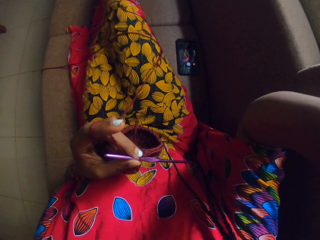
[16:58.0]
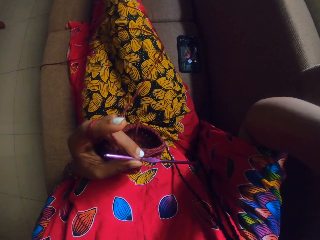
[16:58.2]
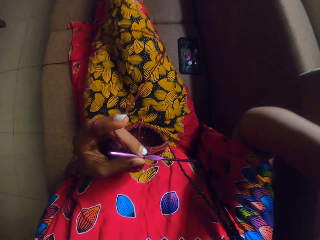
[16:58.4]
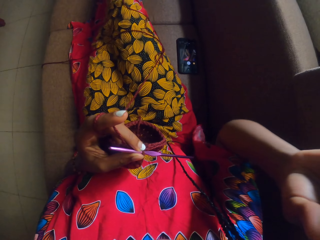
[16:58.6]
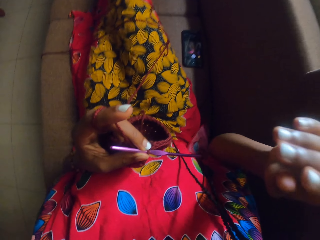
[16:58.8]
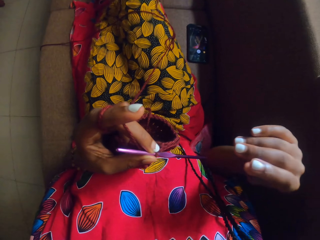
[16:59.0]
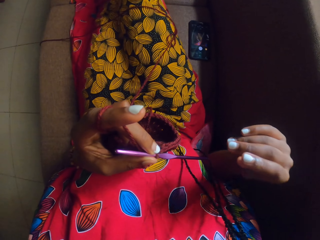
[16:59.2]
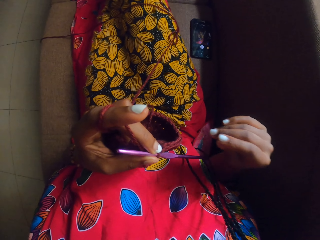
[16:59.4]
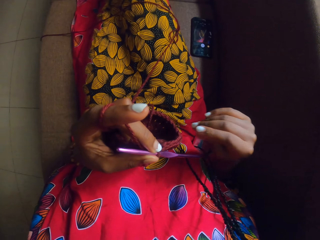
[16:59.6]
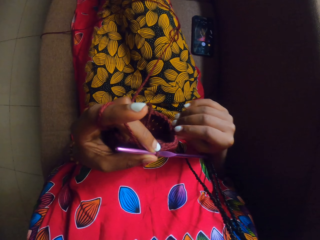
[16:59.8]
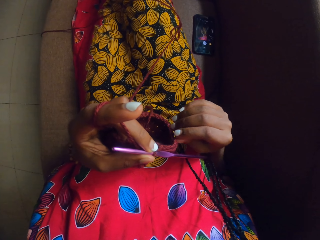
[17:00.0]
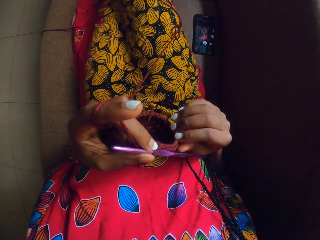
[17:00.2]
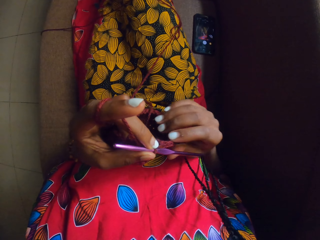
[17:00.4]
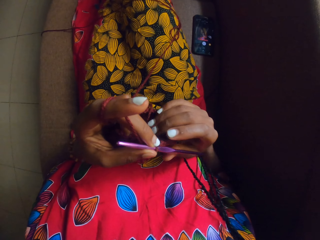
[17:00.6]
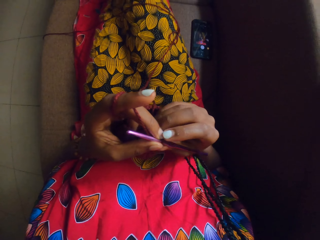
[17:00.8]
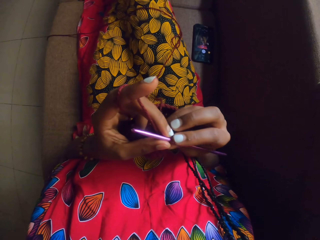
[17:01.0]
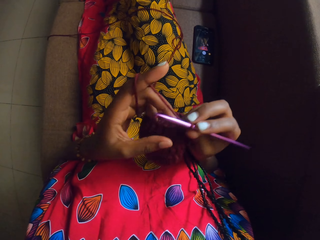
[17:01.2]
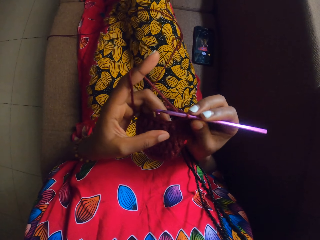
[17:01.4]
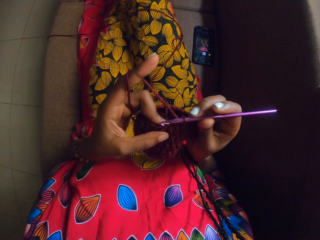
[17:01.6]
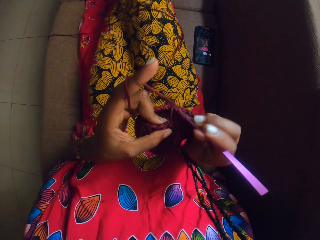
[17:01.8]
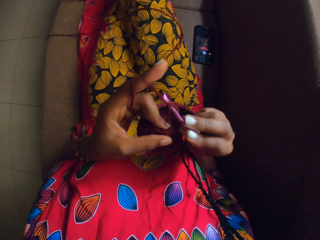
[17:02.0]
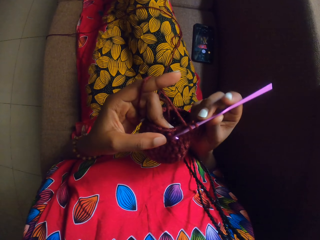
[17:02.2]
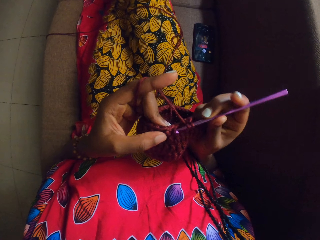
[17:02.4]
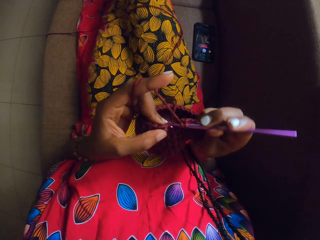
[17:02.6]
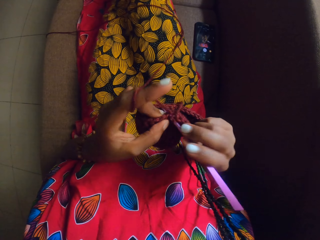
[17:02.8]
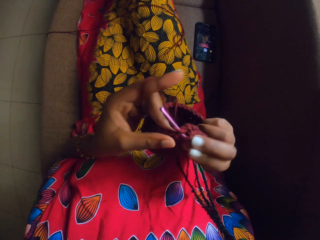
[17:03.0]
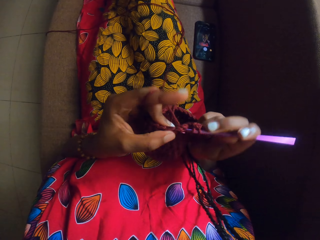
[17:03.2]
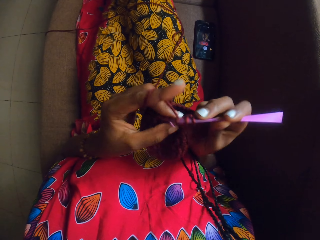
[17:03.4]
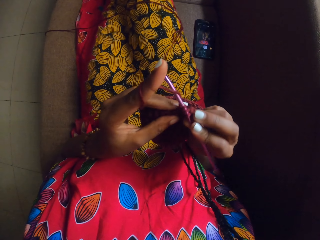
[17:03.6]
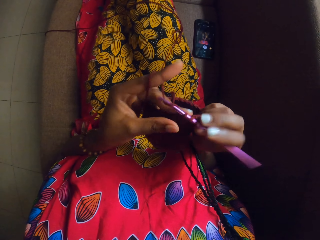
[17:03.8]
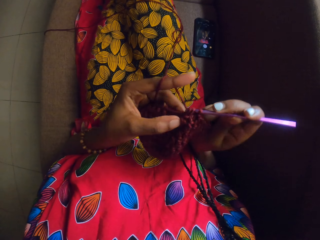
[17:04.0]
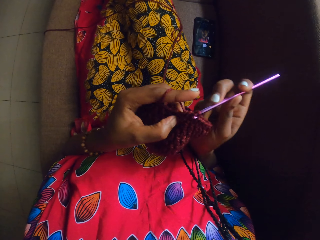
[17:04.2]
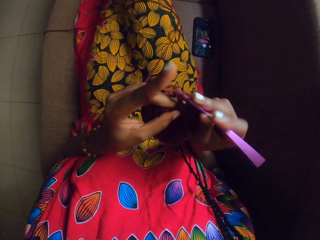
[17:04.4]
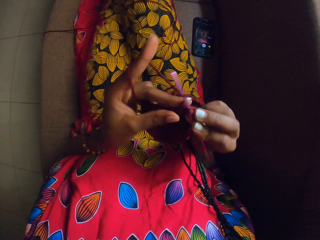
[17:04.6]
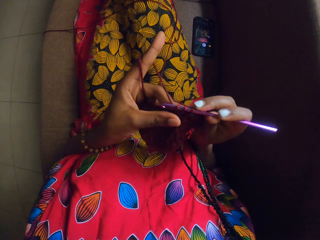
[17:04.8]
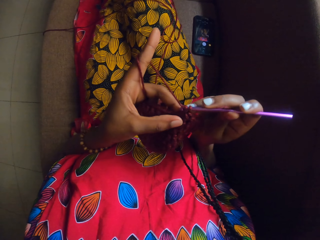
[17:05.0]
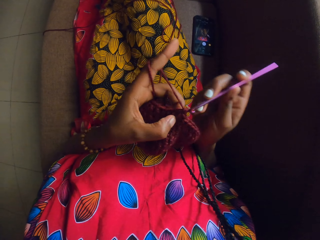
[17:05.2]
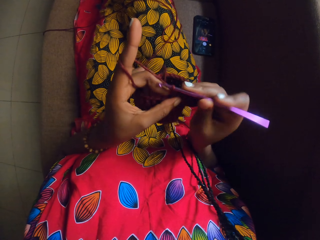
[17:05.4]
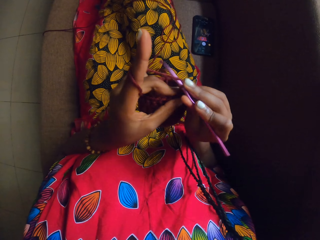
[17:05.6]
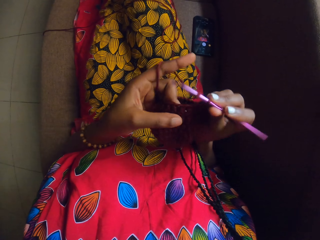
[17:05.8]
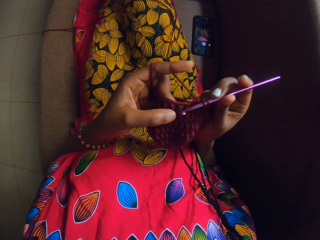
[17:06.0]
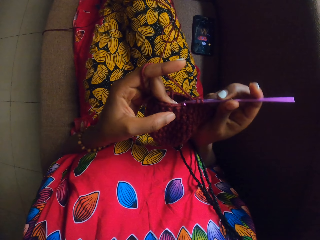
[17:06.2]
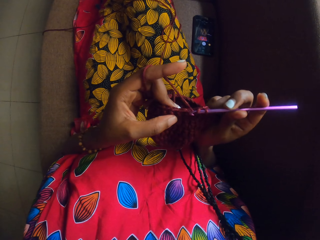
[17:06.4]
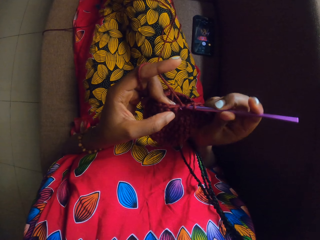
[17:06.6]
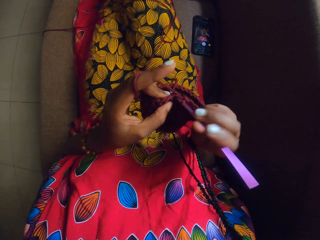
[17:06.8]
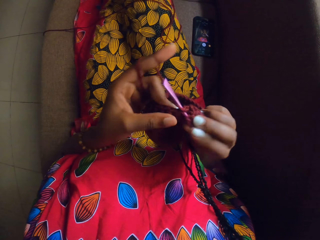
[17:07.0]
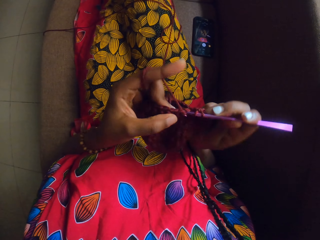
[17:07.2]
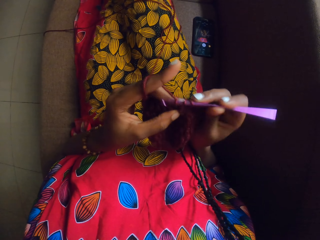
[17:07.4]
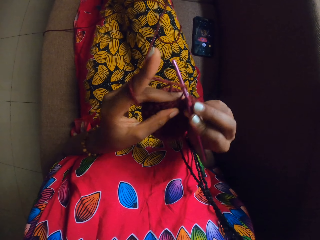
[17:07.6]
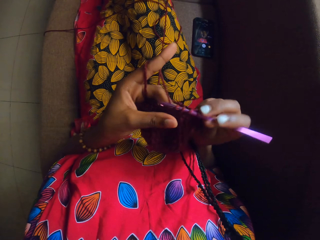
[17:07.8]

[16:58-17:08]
The camera wearer crochets the knitted material from a yarn with a crochet hook in her right hand.

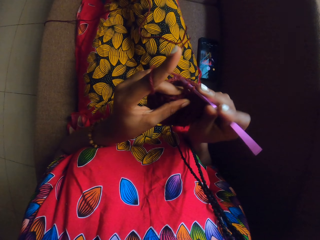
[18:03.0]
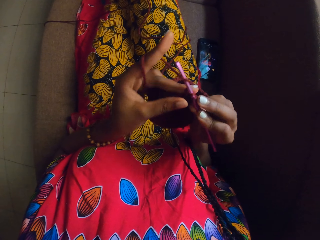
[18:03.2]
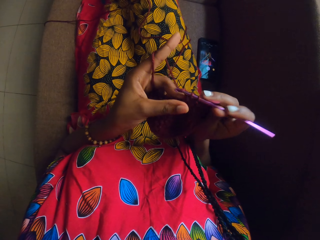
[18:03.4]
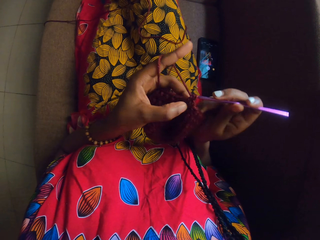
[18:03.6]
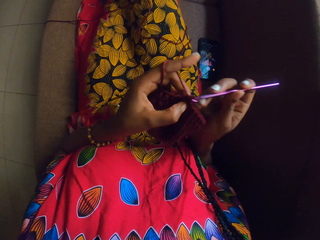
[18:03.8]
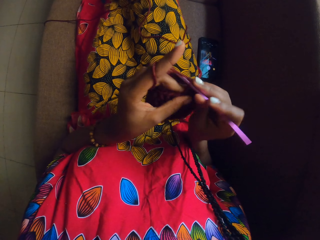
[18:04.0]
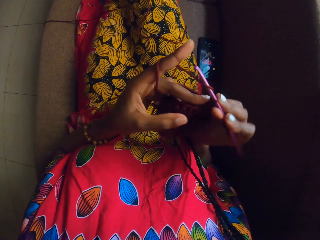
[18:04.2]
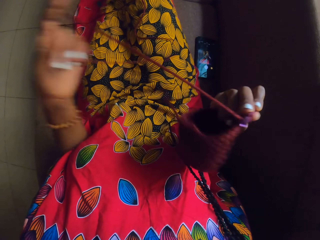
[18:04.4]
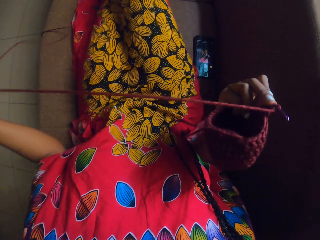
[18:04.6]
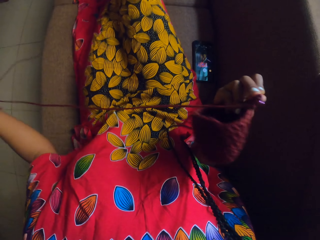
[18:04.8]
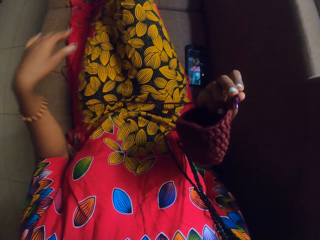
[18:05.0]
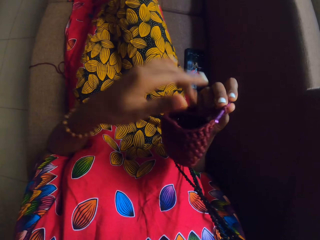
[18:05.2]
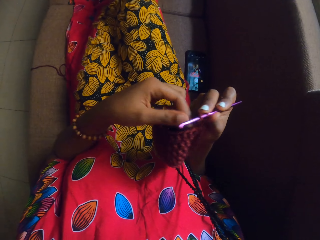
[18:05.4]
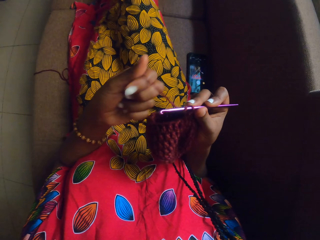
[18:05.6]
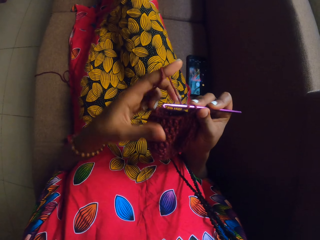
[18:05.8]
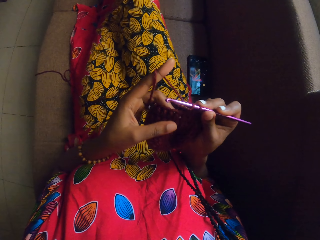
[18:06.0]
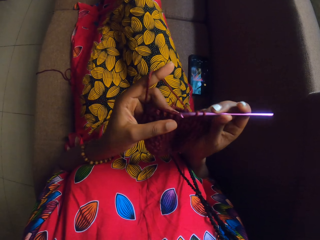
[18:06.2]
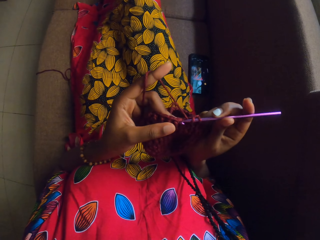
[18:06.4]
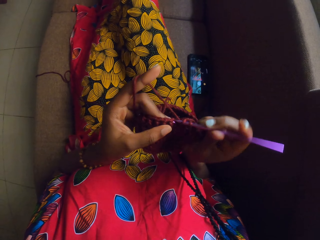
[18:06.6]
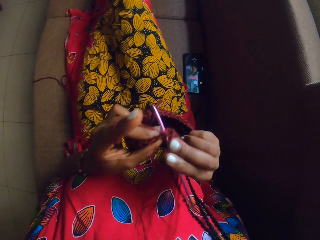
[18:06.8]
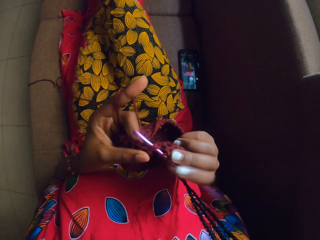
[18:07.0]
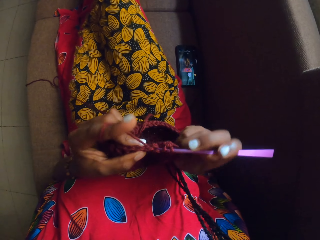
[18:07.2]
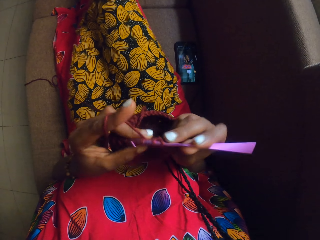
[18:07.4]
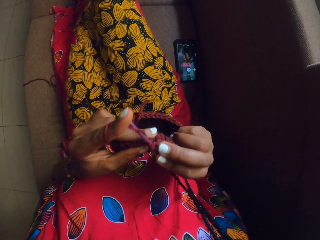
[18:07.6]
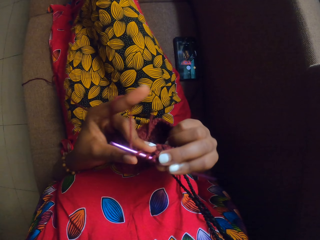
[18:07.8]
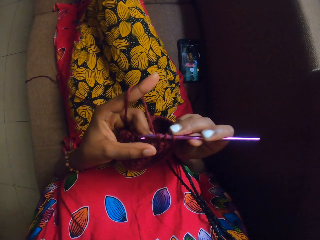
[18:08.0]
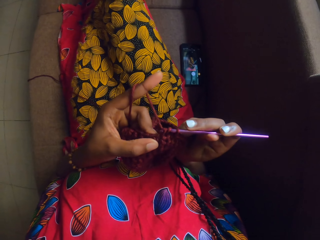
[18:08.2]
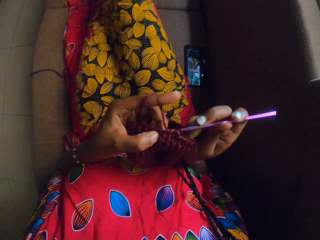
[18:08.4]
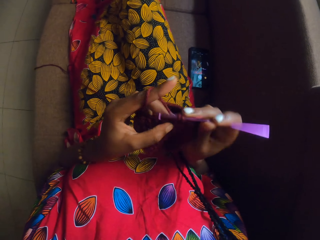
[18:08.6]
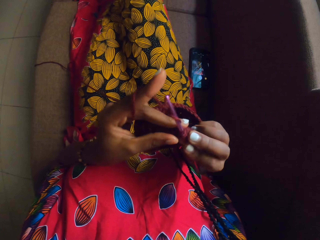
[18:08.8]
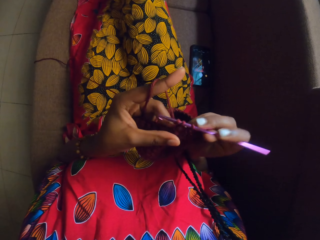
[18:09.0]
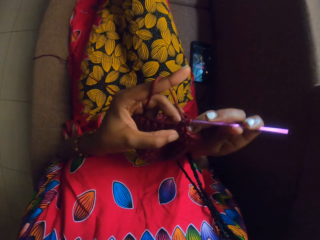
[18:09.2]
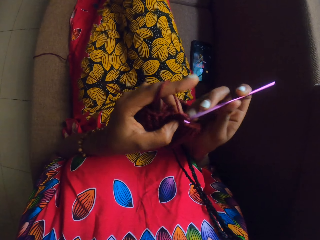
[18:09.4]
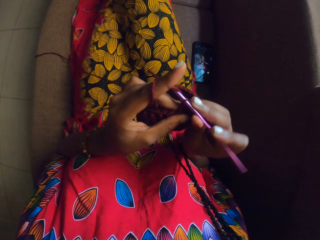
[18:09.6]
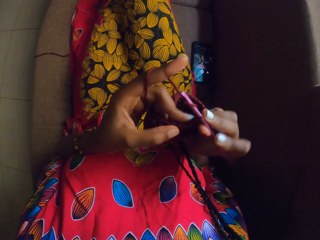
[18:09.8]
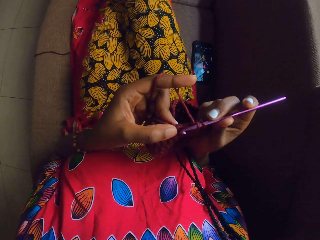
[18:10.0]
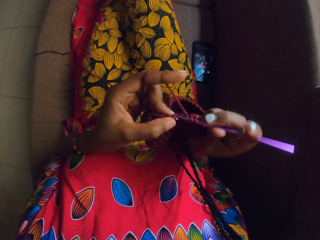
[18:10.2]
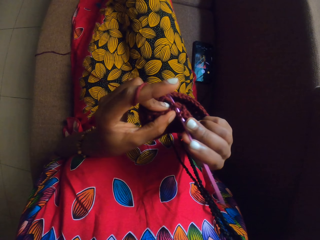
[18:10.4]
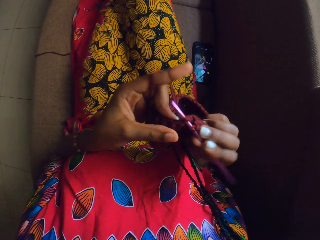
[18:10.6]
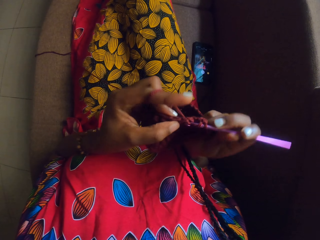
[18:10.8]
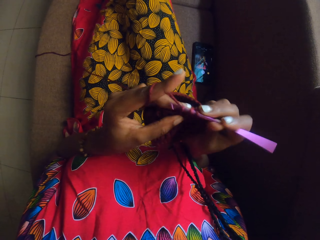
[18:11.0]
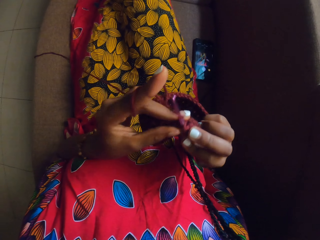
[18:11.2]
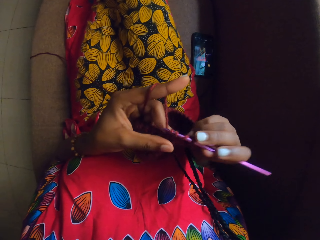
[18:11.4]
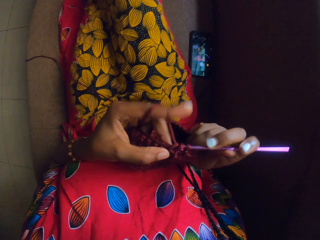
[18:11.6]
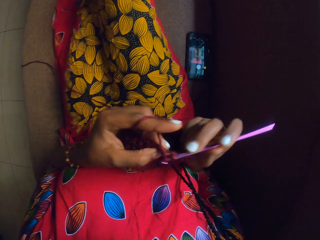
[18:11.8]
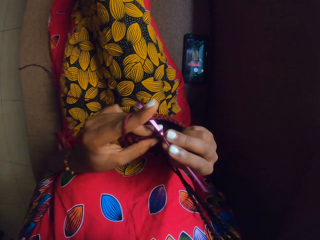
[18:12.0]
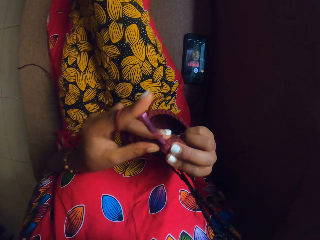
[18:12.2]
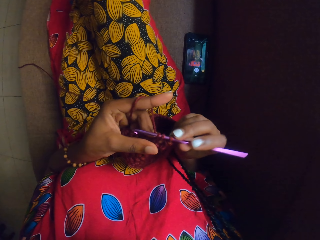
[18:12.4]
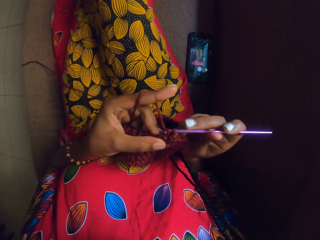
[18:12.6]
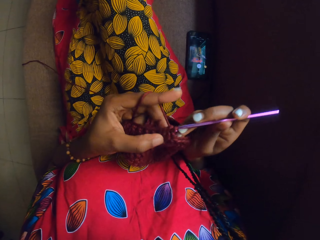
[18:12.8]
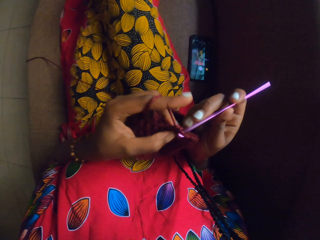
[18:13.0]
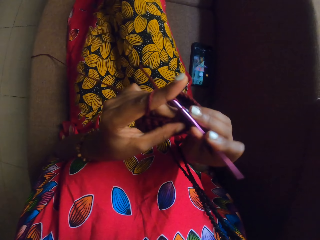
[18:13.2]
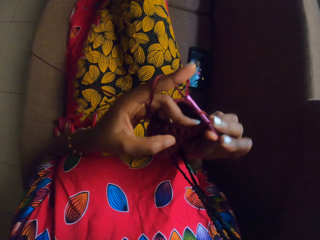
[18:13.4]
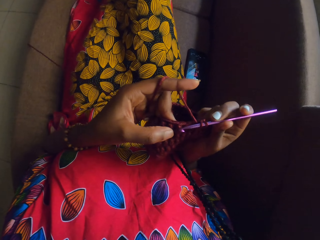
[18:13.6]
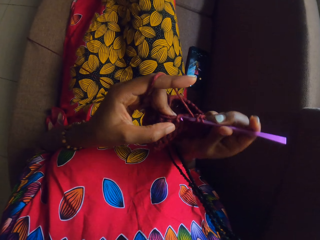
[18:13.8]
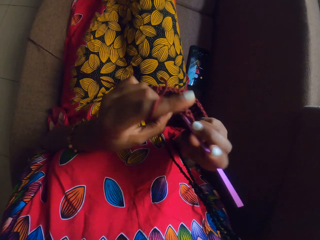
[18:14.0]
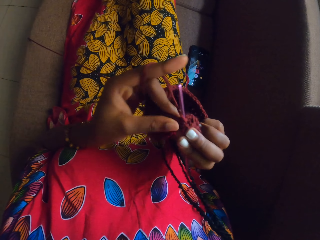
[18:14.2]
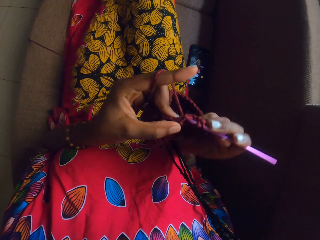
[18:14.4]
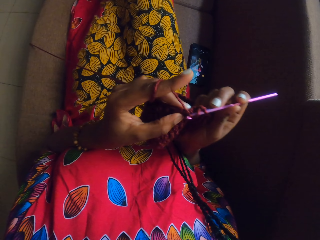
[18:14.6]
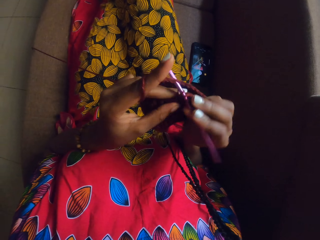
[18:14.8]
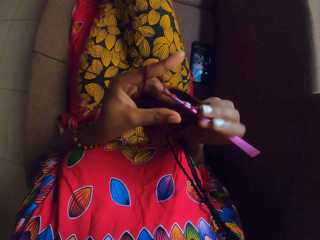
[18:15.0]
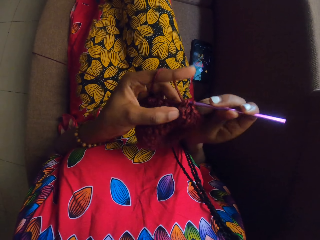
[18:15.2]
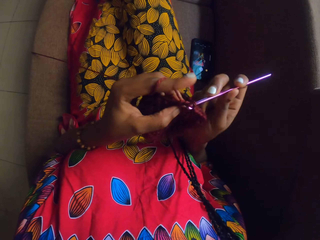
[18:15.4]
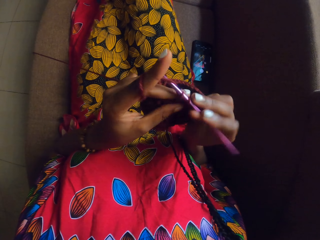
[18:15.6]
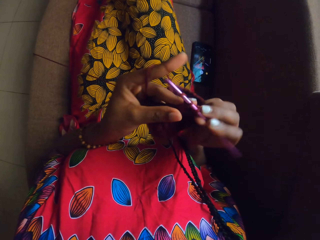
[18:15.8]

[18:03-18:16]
The camera wearer adjusts the string of the yarn. They knit the yarn with a crochet.
